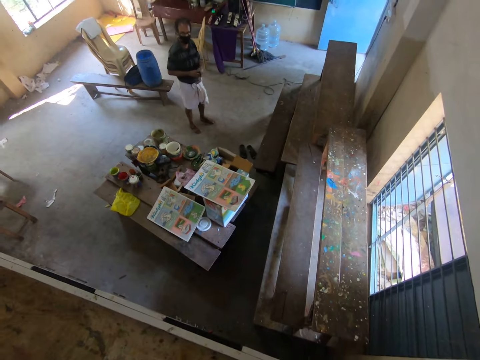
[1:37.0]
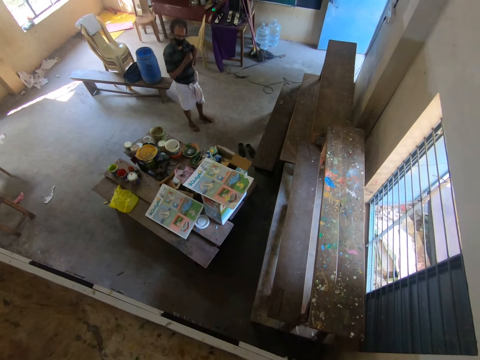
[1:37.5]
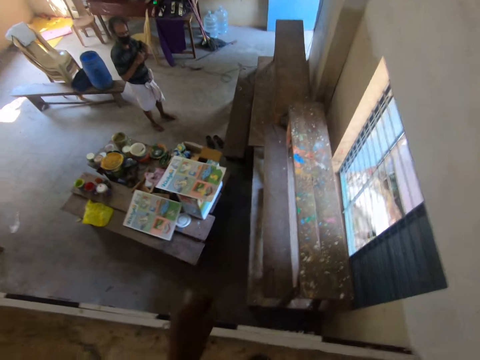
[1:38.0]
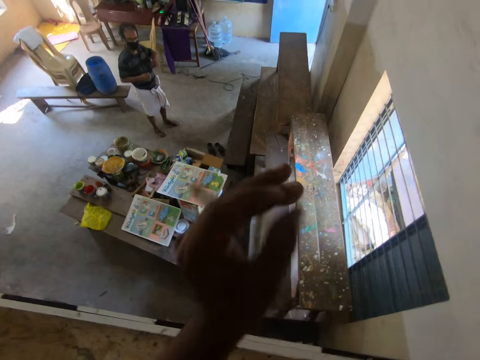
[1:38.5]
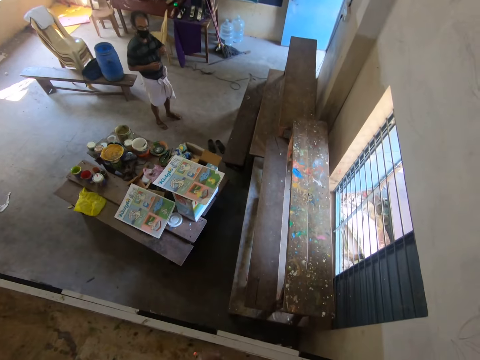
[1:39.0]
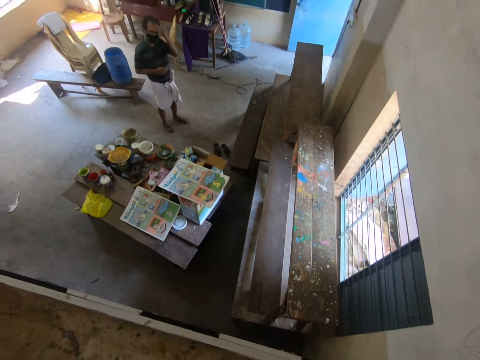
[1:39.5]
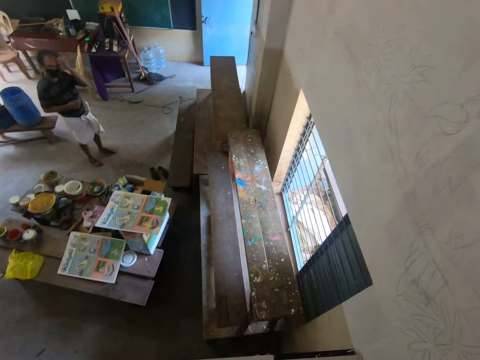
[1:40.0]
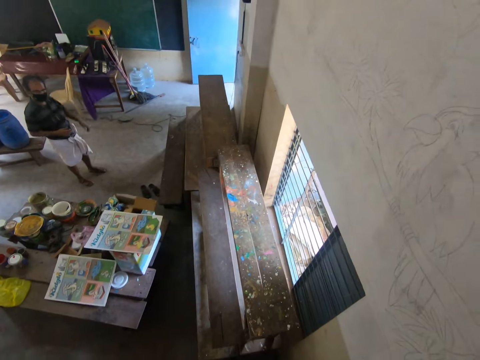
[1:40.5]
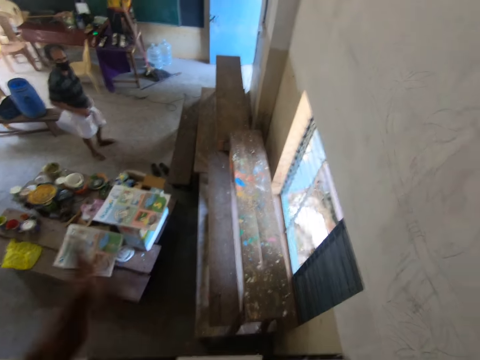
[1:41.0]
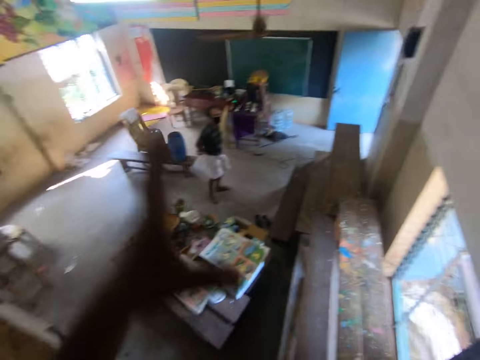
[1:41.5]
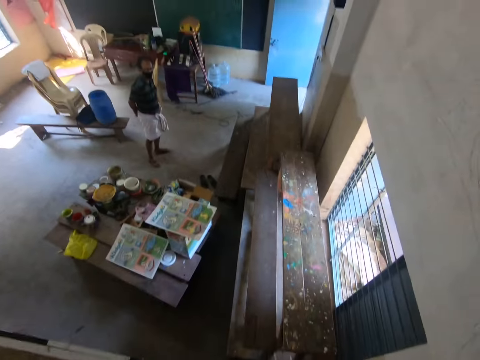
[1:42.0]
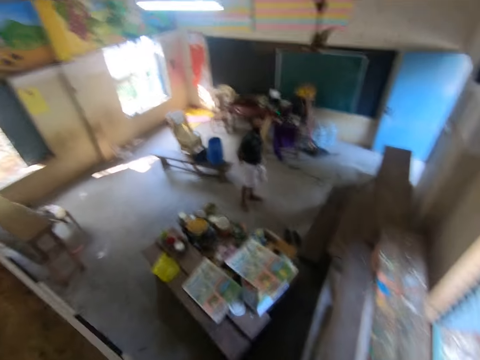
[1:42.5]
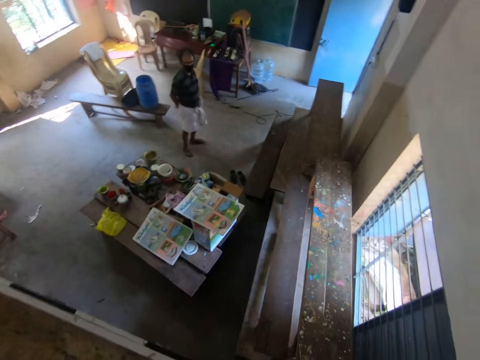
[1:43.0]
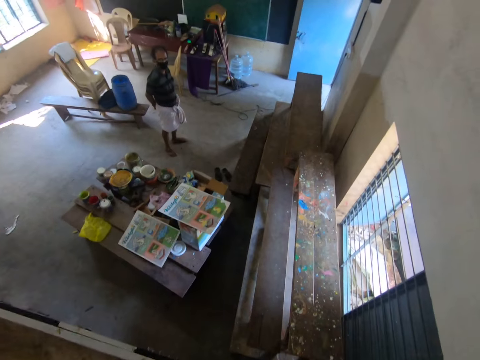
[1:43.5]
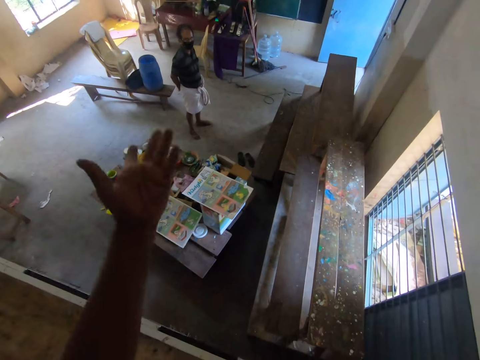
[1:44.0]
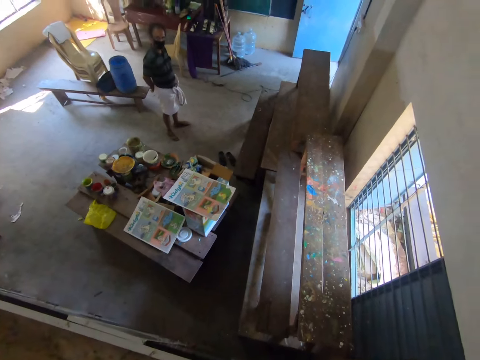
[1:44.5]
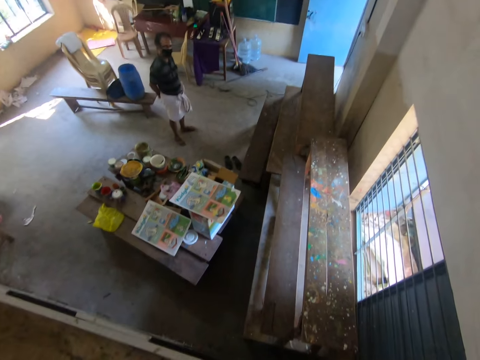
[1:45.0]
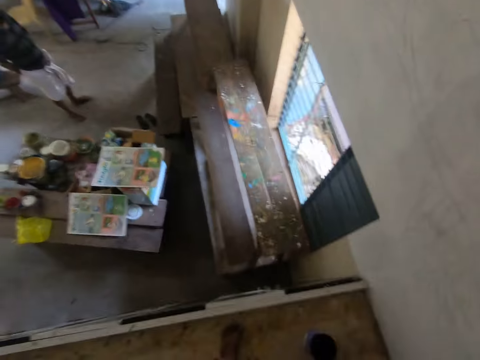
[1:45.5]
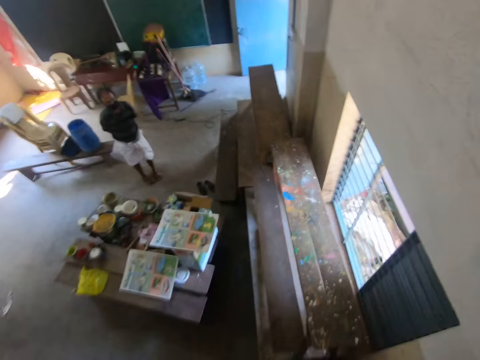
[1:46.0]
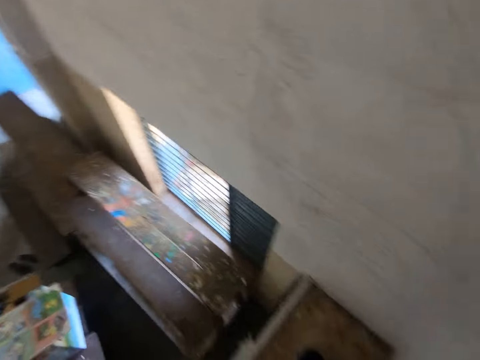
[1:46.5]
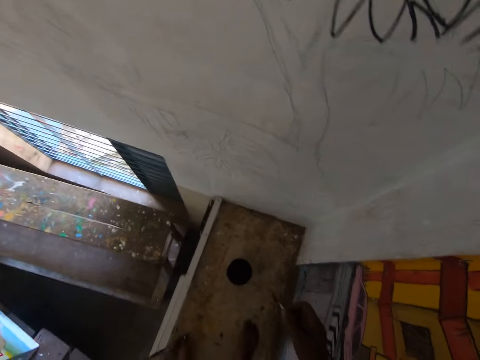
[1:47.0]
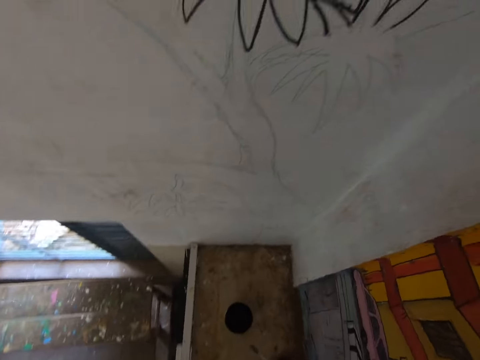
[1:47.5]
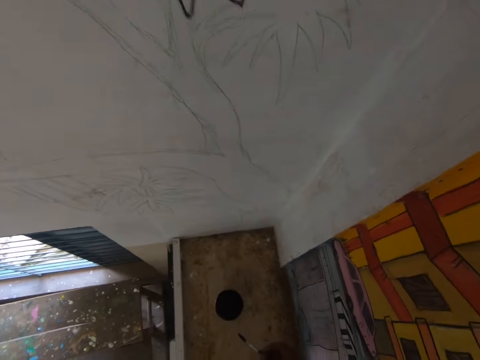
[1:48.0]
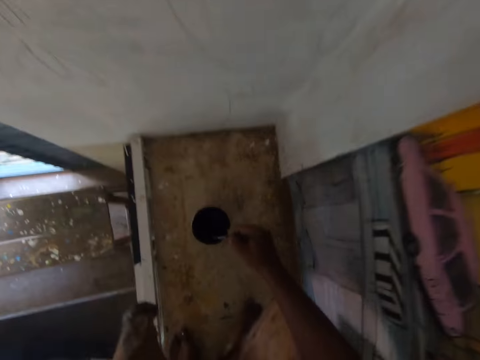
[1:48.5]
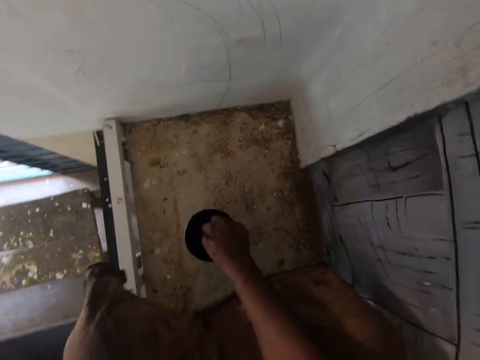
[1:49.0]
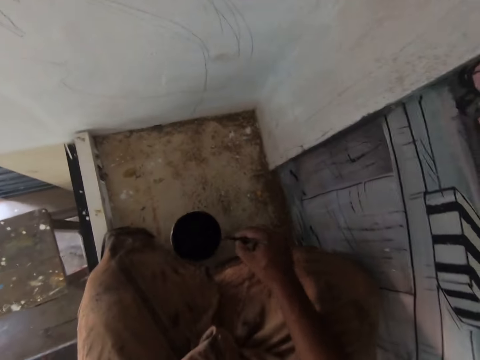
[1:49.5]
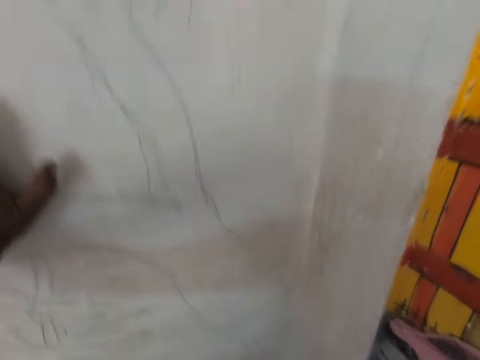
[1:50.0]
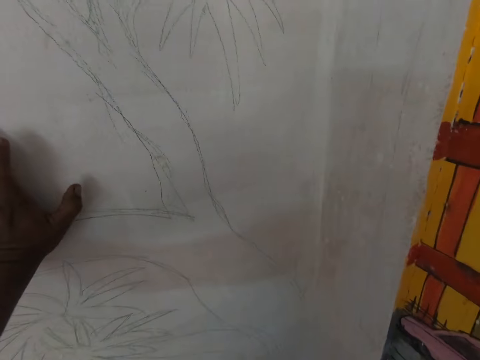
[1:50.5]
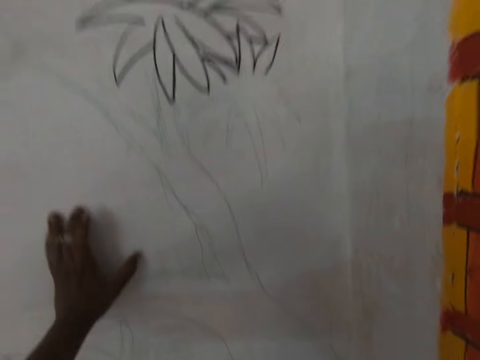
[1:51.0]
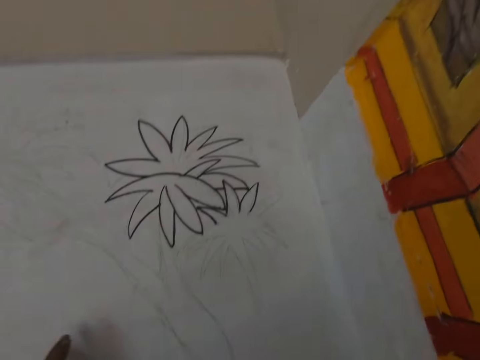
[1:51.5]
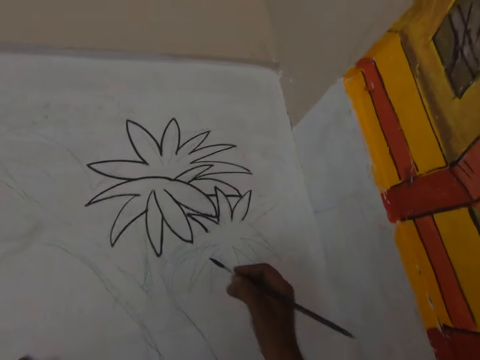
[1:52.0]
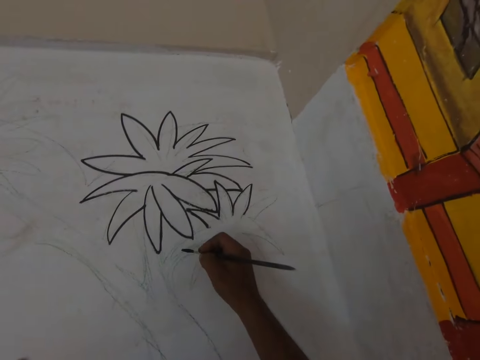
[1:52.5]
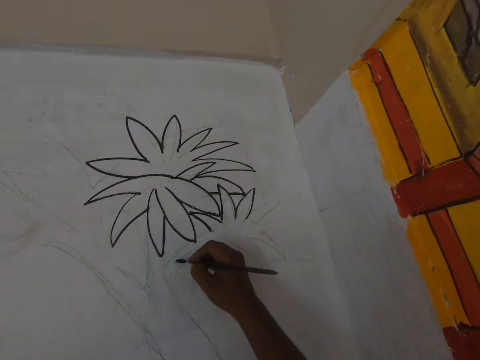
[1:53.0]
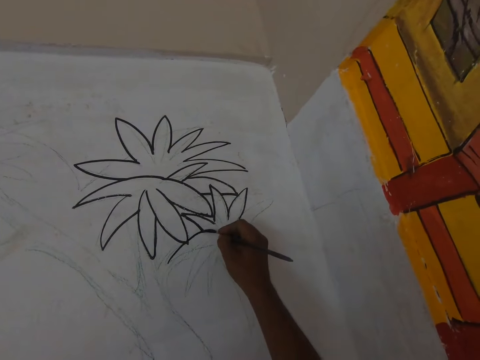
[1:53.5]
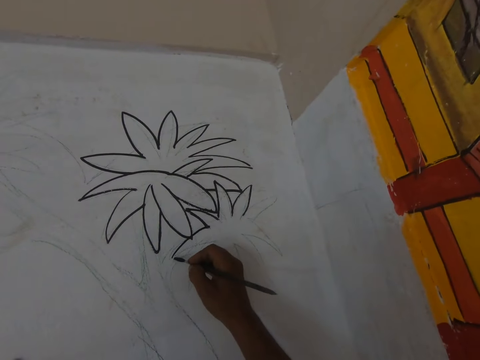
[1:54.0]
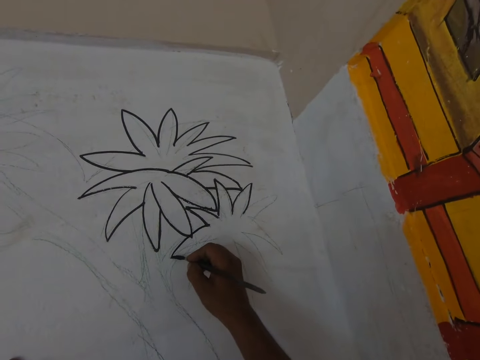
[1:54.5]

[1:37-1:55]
A man scratches his face with his hand. The camera wearer talks to the man. They turn towards the wall. They talk to the man. They squat. They dip the paint brush in the can of paint. They talk to the man. They wipe the bristles of the paint brush on the can of paint. The man talks to the camera wearer. The camera wearer looks at the wall. They paint a drawing on the wall with the paint brush. They talk to the man.

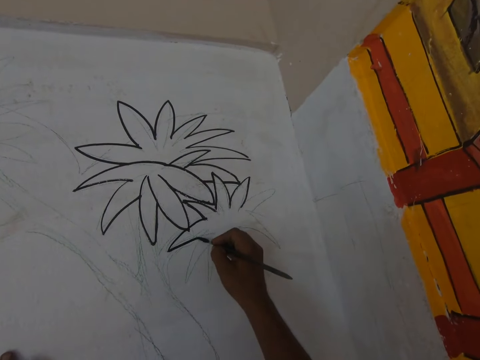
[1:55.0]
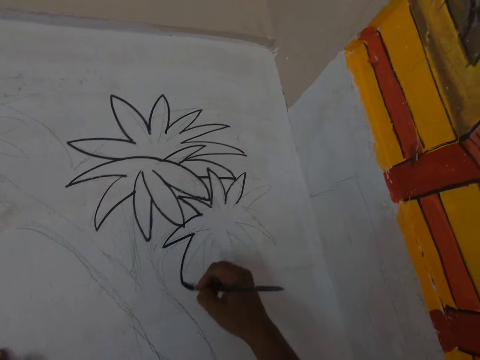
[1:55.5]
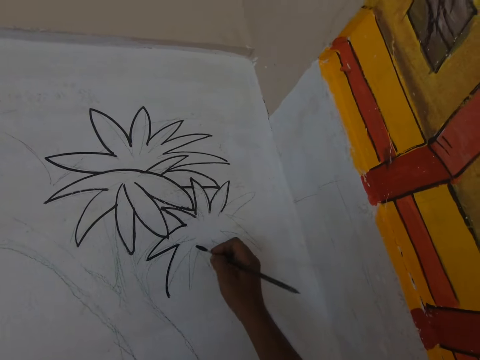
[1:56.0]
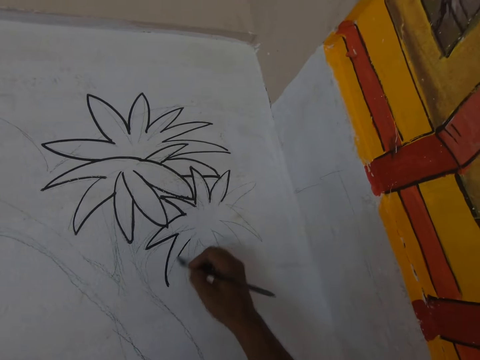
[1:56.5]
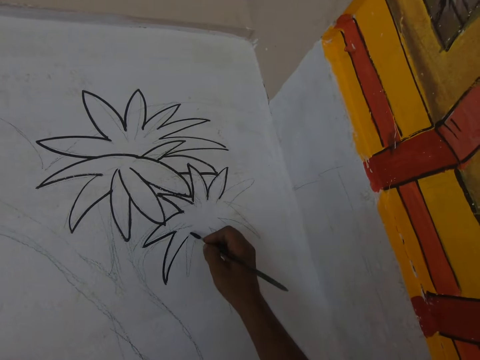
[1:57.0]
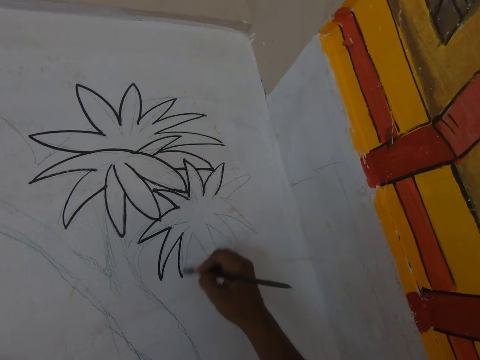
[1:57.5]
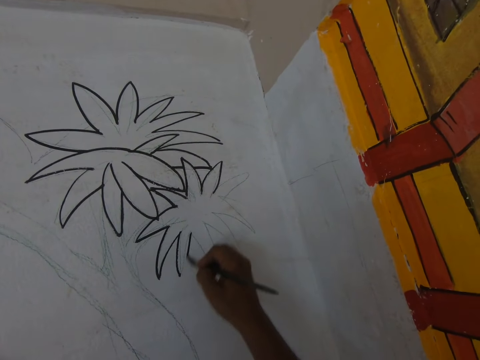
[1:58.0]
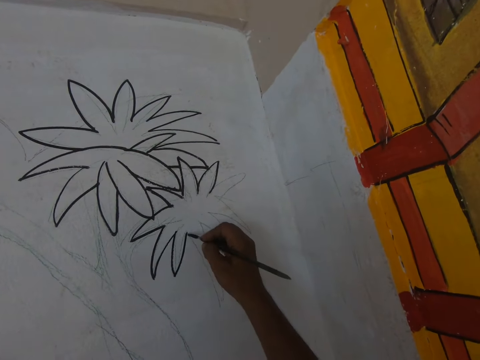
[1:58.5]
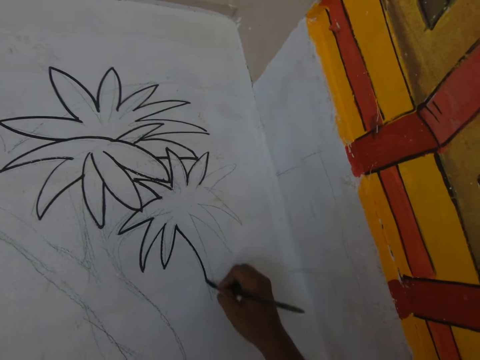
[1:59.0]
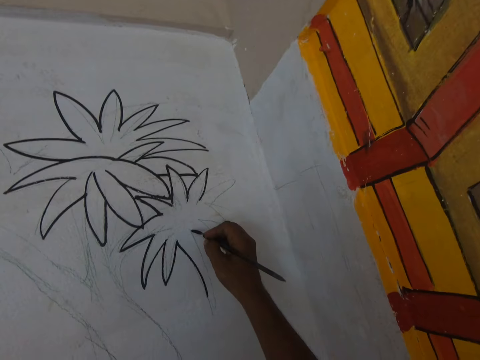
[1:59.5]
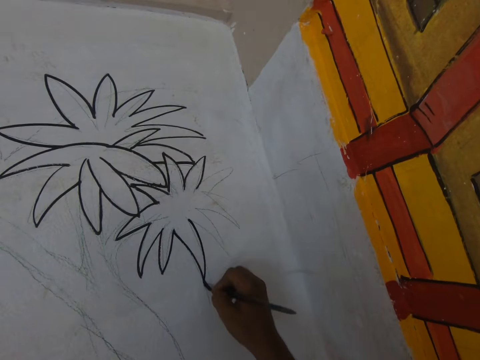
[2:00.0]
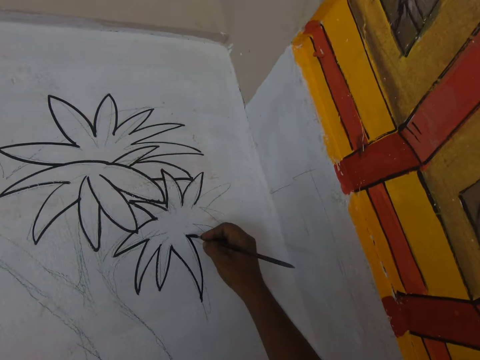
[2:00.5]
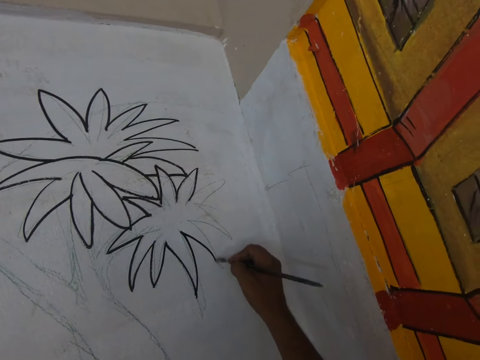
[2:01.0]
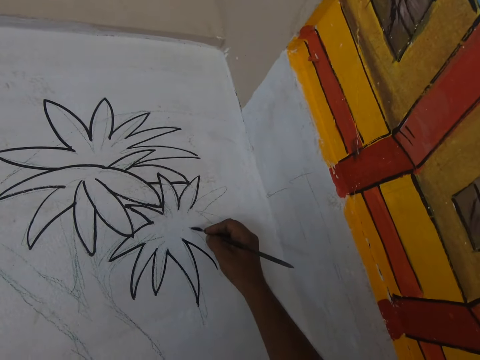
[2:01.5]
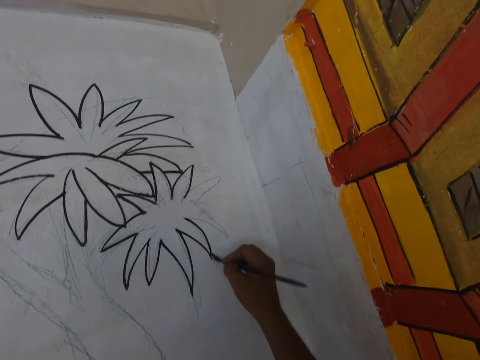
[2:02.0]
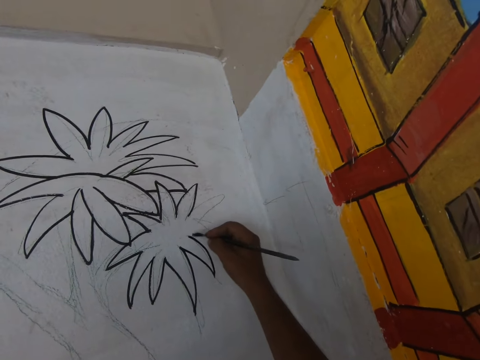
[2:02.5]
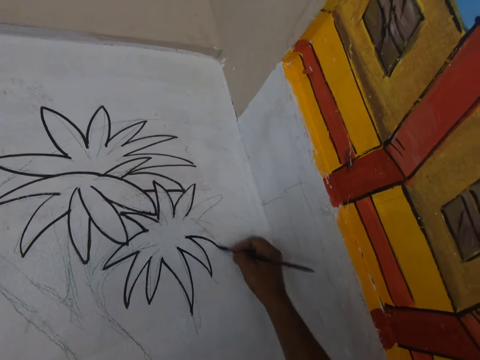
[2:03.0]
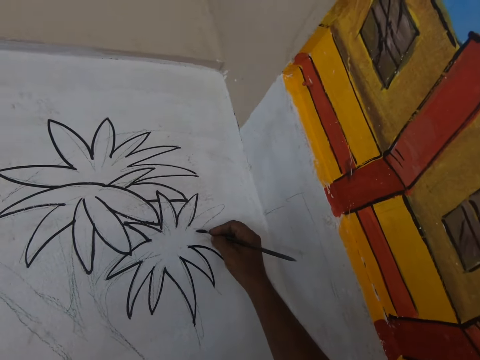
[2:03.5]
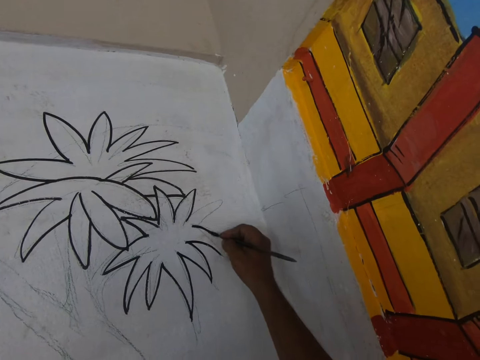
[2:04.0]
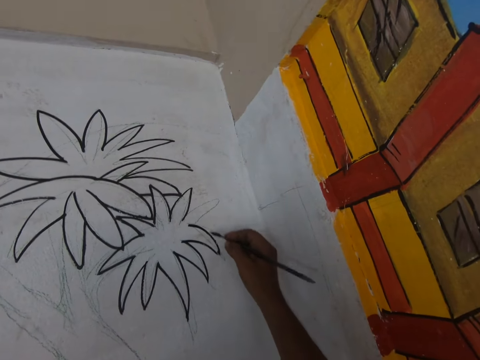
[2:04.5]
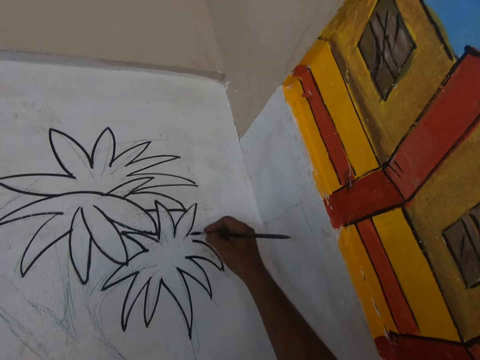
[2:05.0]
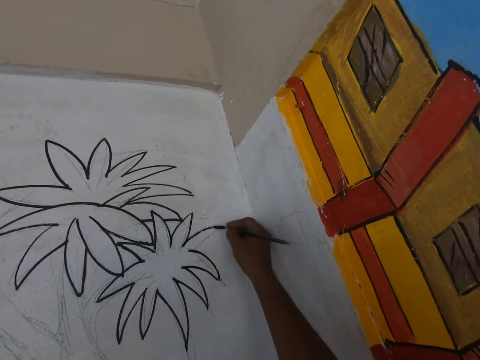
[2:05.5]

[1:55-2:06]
The camera wearer draws on the wall with the paint brush. They draw on the wall with the paint brush again. They talk to a man.
